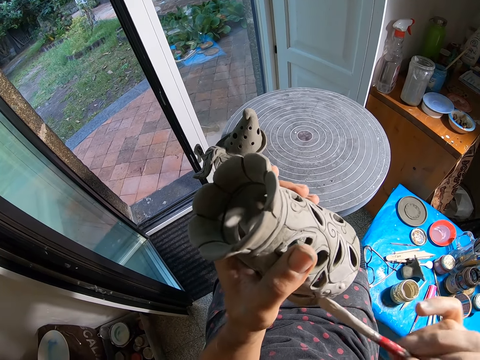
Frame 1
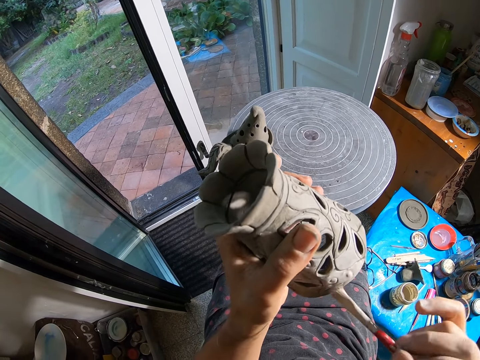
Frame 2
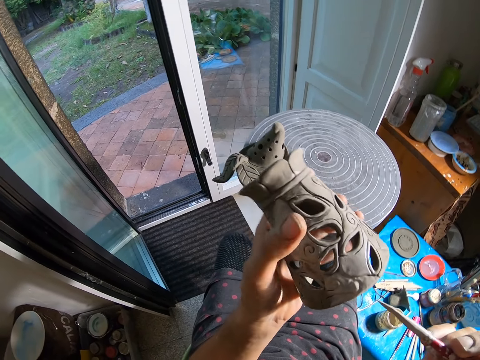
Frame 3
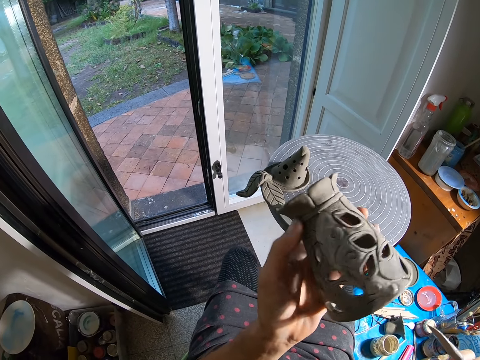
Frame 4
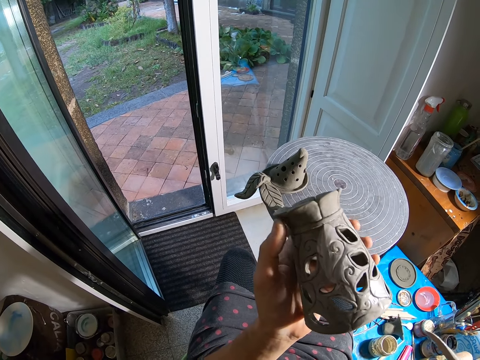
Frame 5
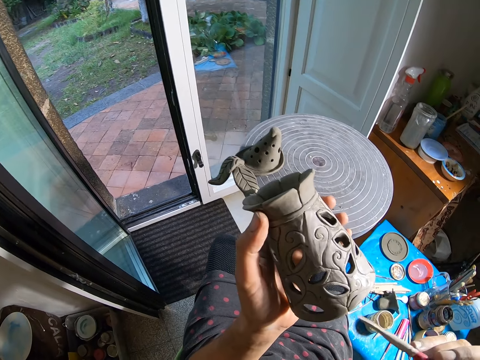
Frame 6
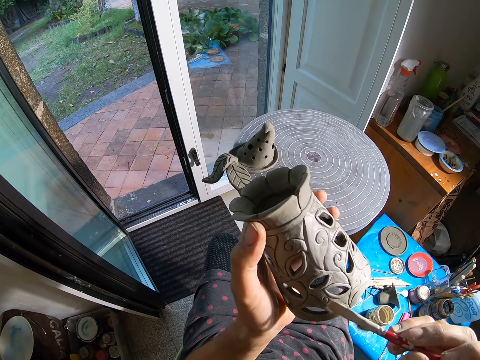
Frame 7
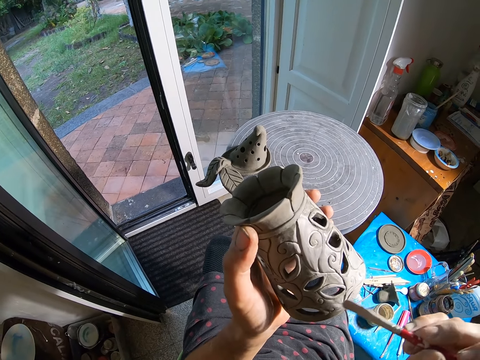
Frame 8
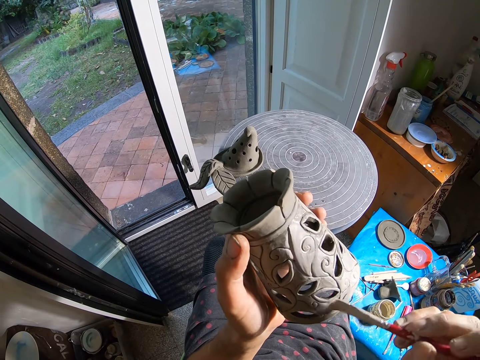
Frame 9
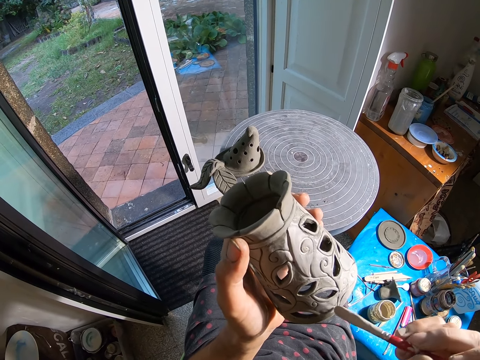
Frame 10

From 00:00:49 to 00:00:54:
The camera wearer rotates the clay flower pot in his left hand. He paints the clay flower pot in his left hand with the paintbrush in his right hand.

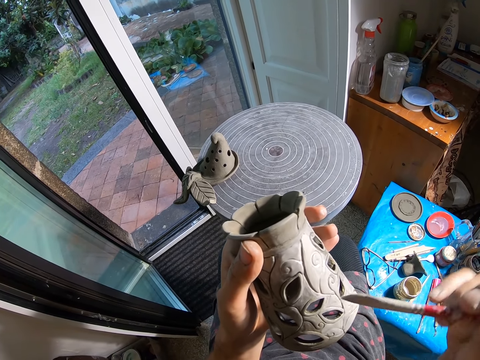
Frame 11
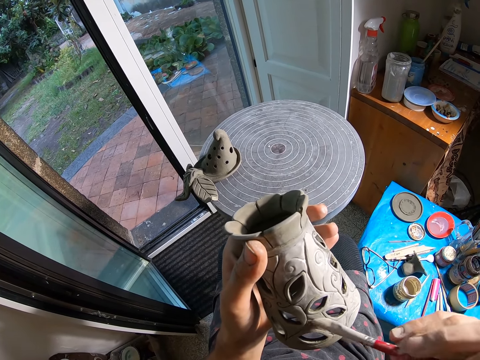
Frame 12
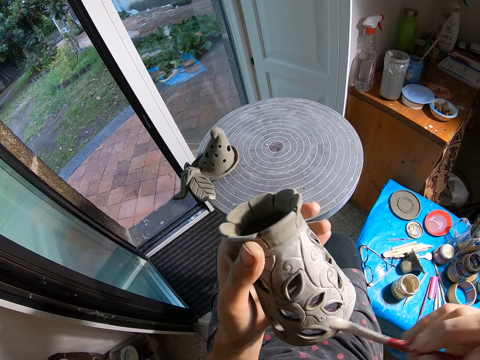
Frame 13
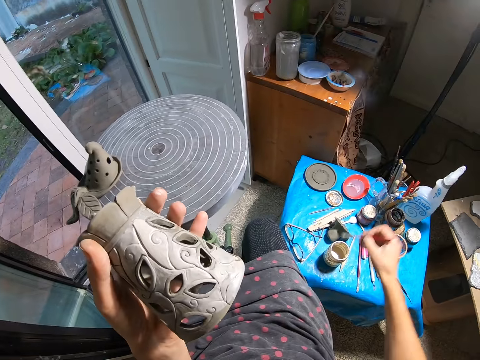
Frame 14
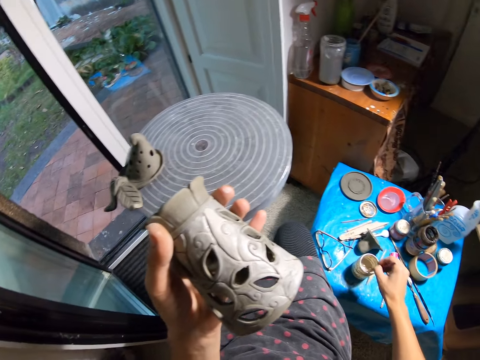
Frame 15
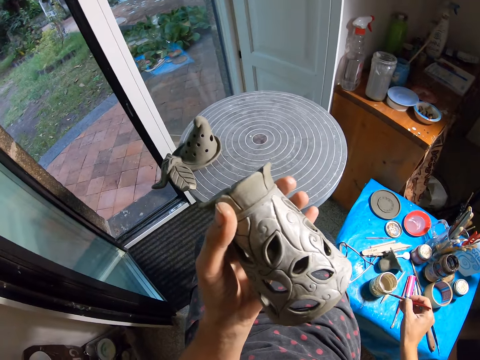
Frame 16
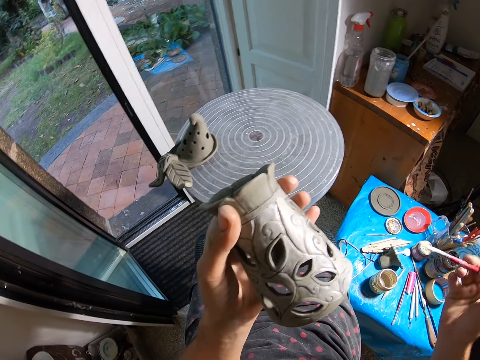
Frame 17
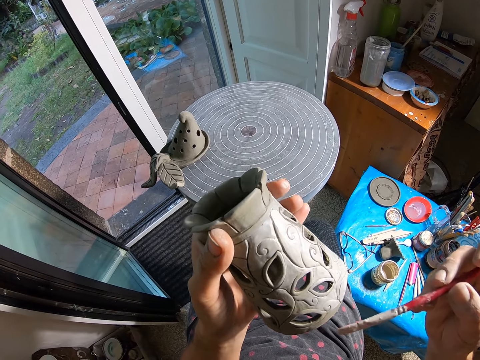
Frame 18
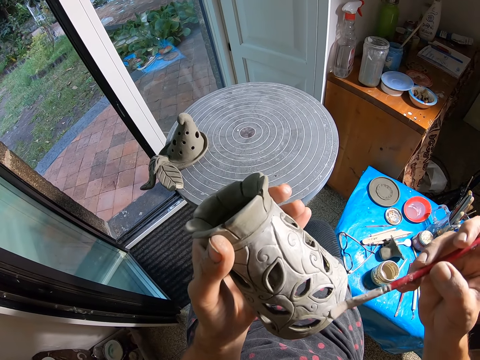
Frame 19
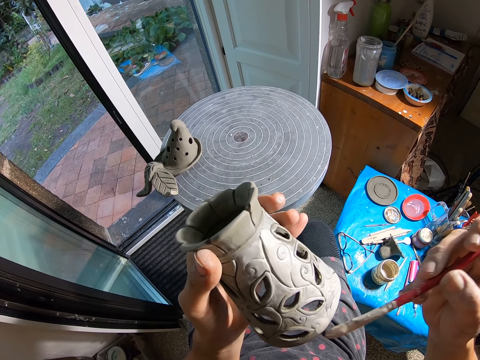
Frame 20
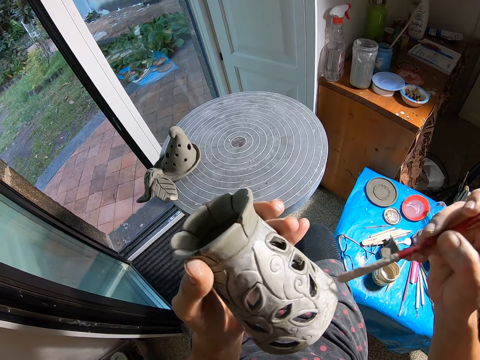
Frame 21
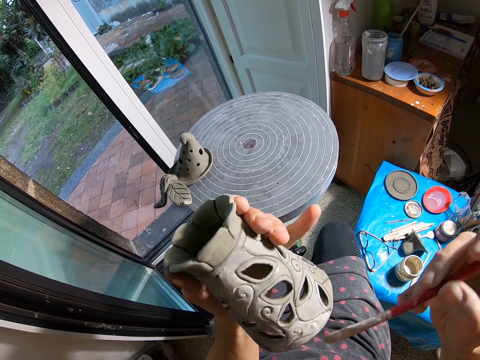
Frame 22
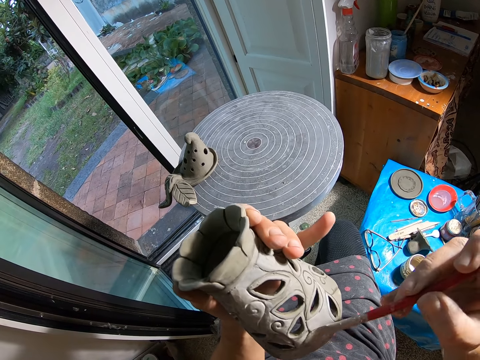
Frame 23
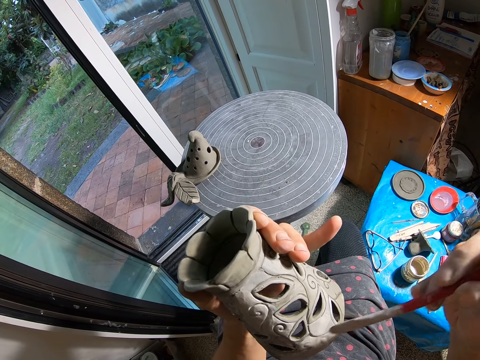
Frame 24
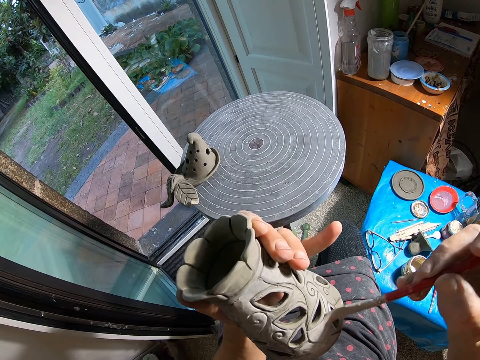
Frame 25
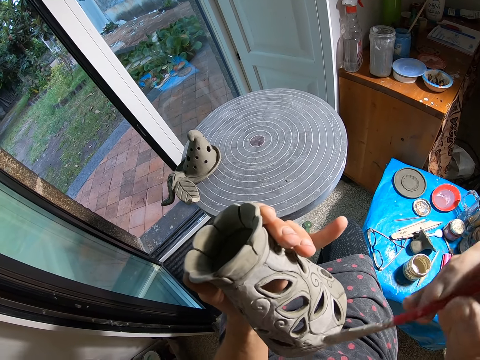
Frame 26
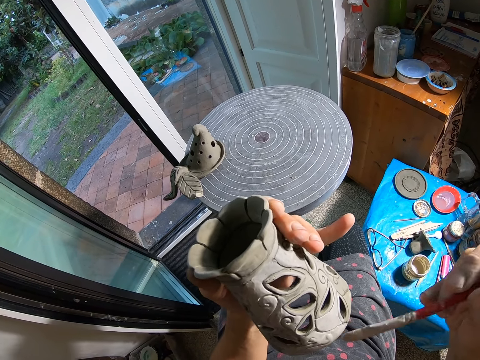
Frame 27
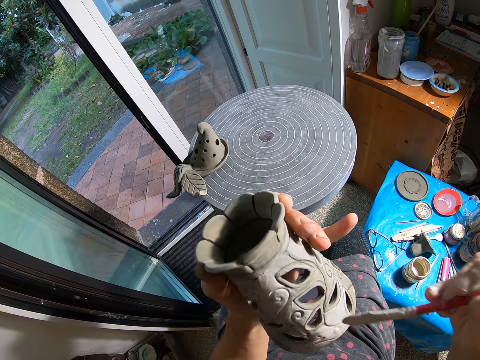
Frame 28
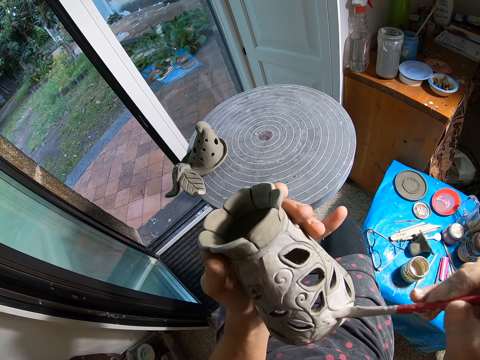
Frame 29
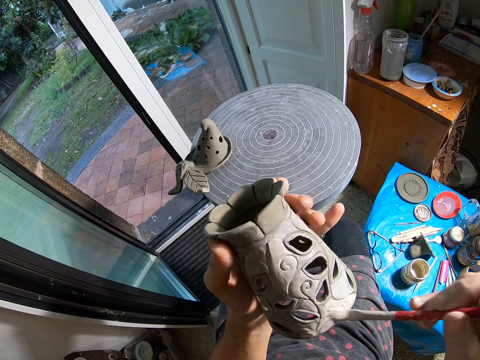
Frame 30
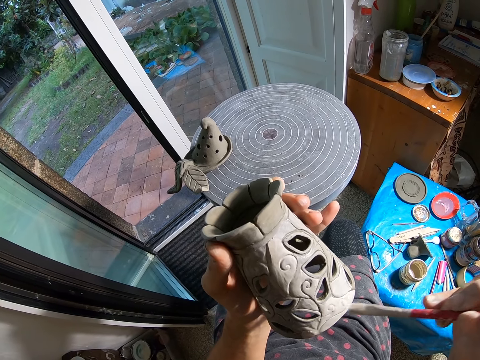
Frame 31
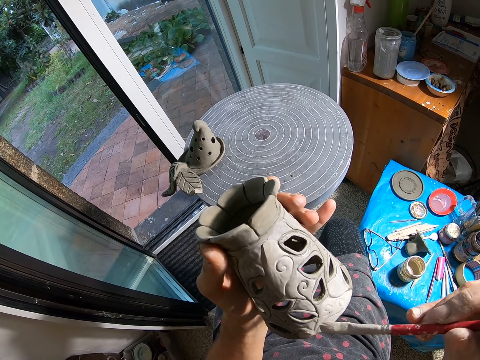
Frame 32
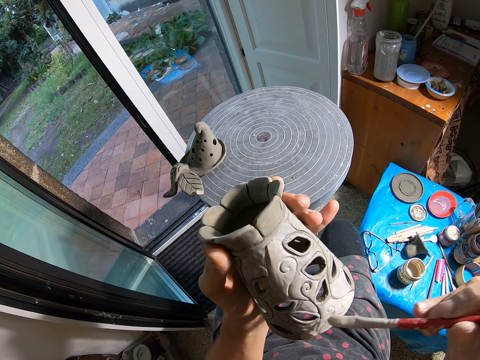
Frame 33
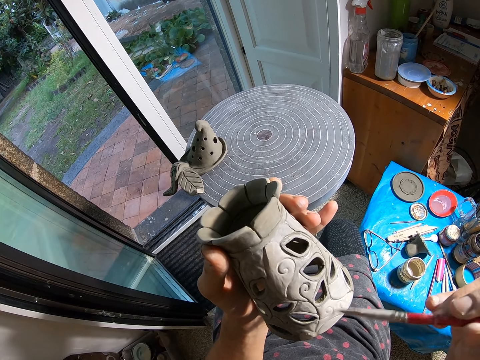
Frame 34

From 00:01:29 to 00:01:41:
The camera wearer dips the paintbrush in his right hand into the jar of paint on the nylon covered table. He slides the paintbrush in his right hand against the jar of paint on the nylon covered table. He paints the clay flower pot in his left hand with the paintbrush in his right hand. He rotates the clay flower pot in his left hand. He paints the clay flower pot in his left hand with the paintbrush in his right hand.

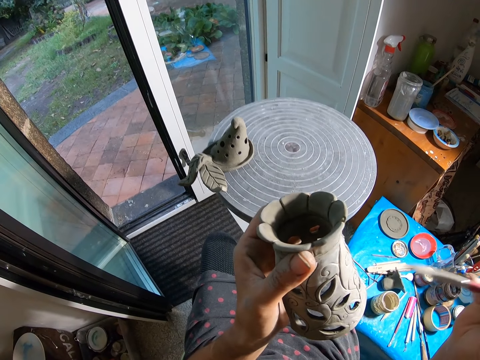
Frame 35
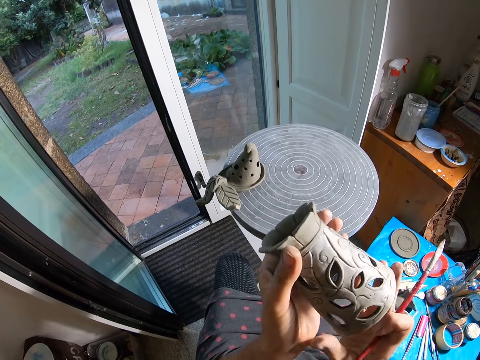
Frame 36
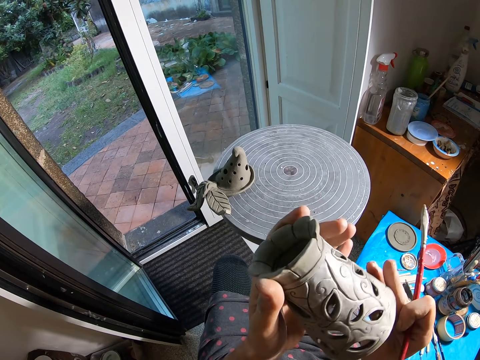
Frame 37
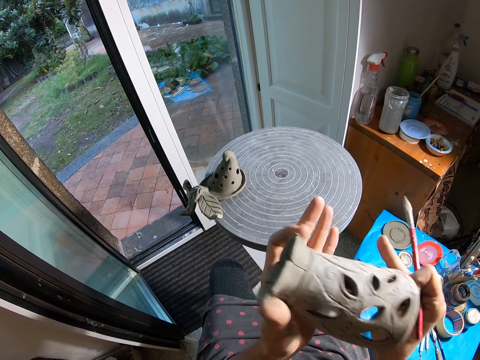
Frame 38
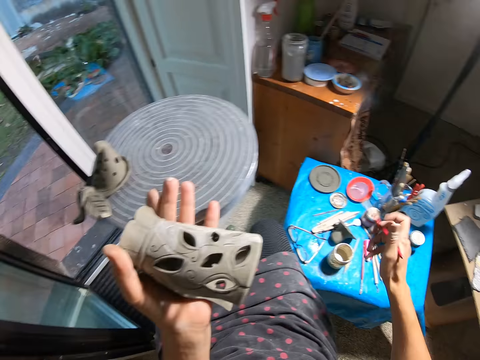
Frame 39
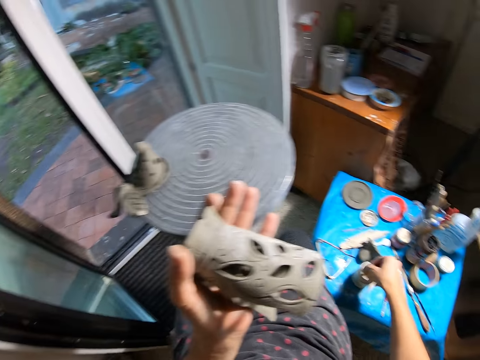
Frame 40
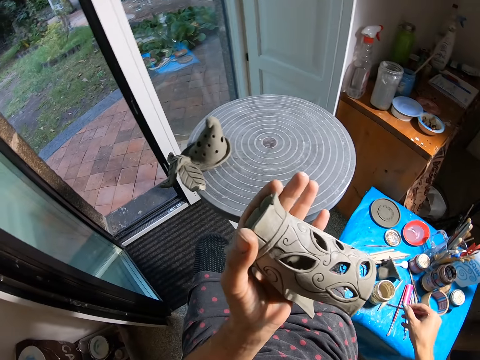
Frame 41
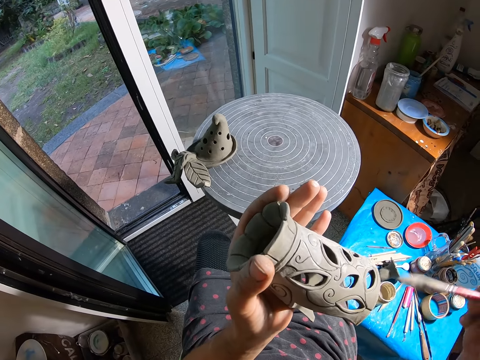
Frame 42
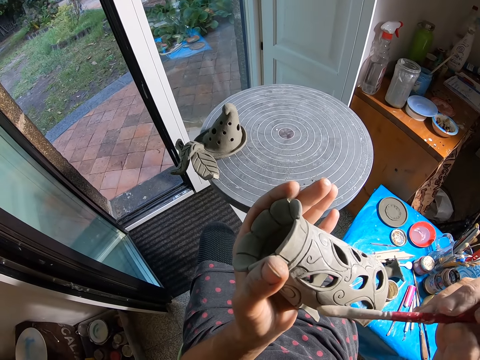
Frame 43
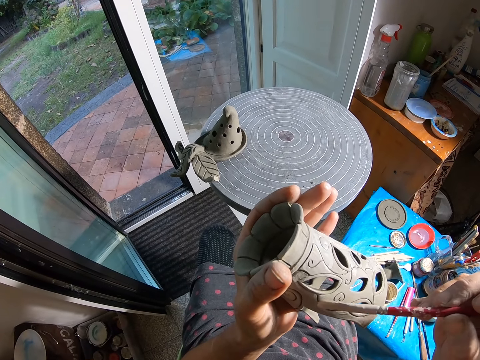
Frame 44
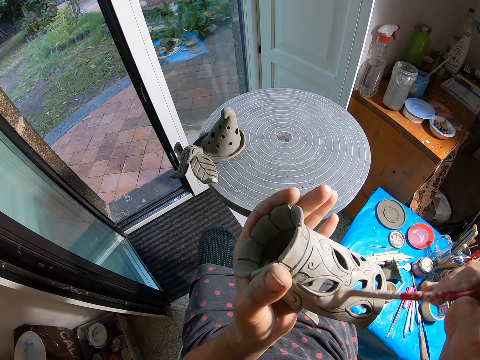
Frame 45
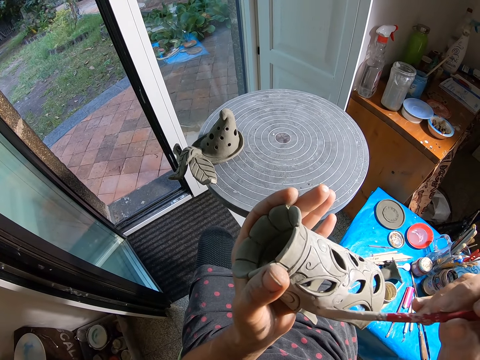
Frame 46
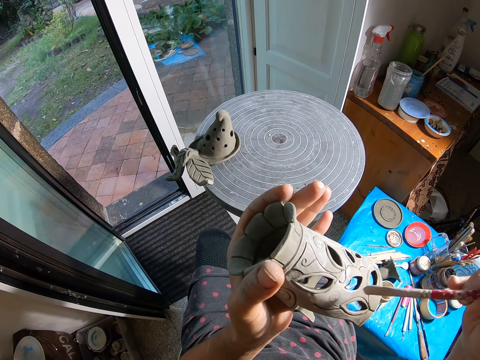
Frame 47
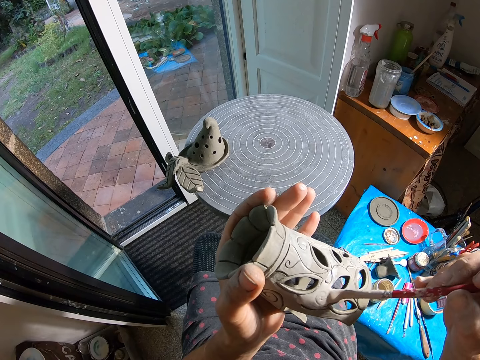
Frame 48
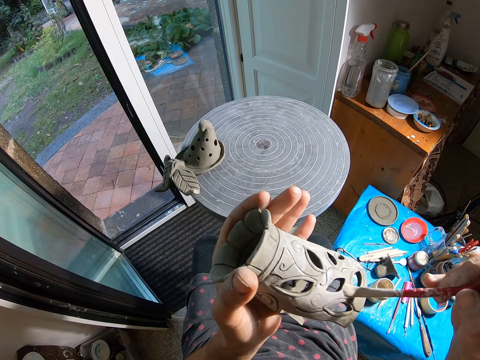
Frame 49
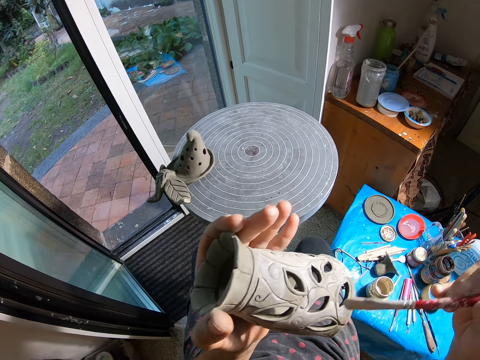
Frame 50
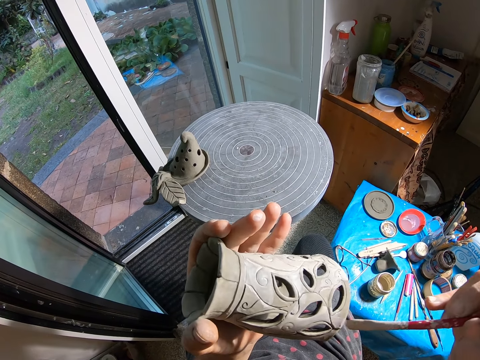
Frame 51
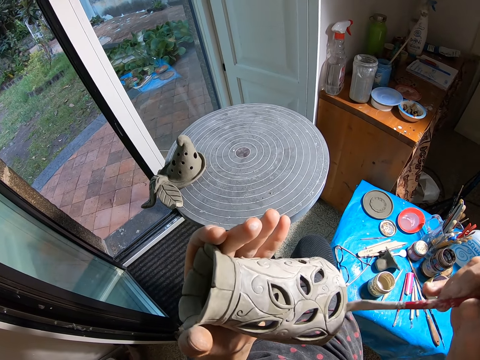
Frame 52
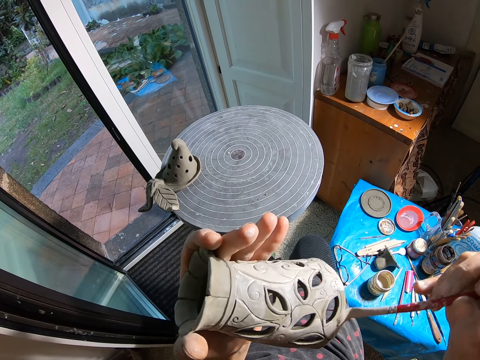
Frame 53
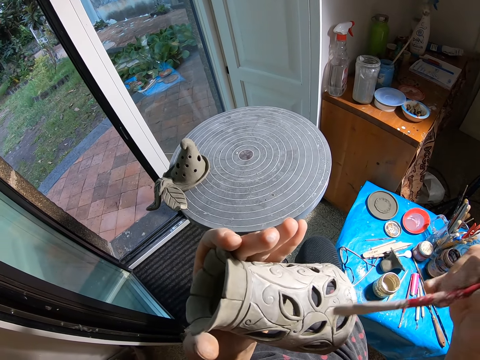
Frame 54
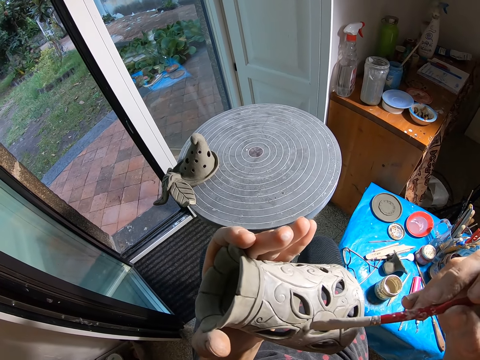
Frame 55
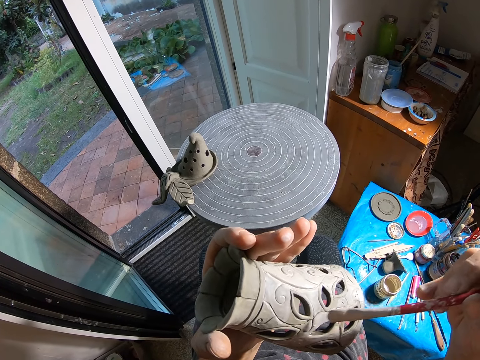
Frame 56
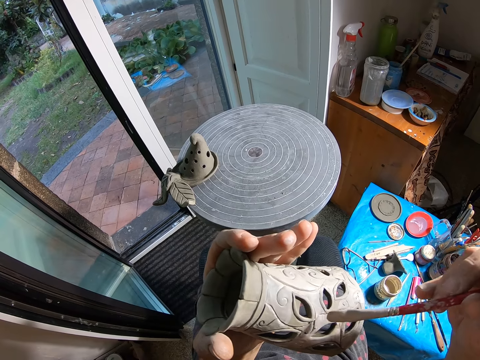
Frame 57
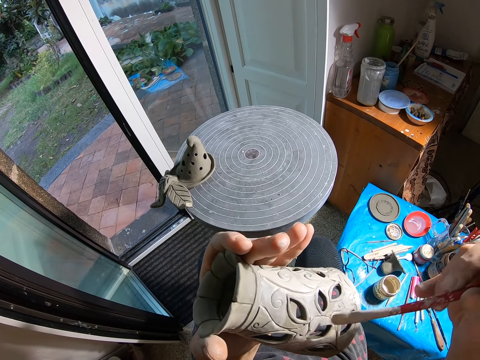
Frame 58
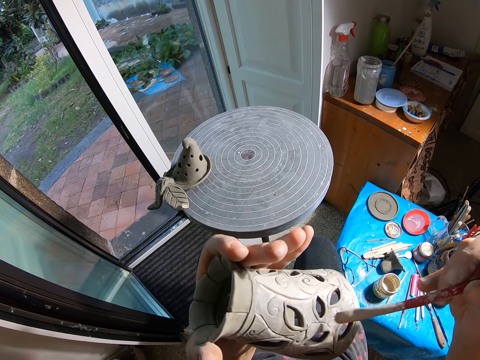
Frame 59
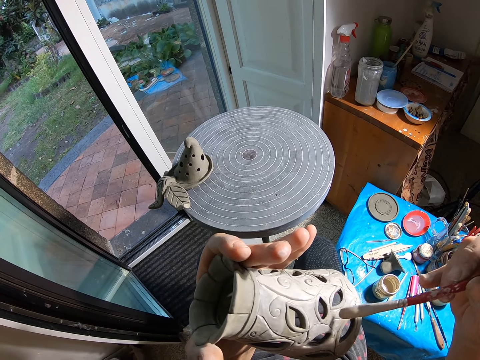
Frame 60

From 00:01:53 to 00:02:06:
The camera wearer rotates the clay flower pot with both hands. He dips the paintbrush in his right hand into the jar of paint on the nylon covered table. He slides the paintbrush in his right hand against the jar of paint on the nylon covered table. He paints the clay flower pot in his left hand with the paintbrush in his right hand.
